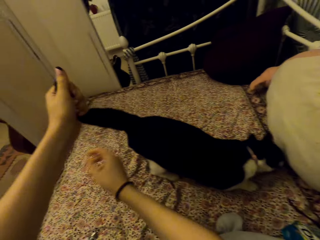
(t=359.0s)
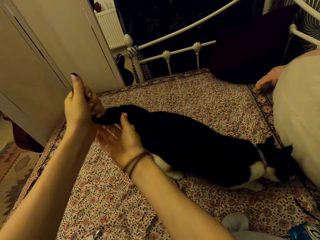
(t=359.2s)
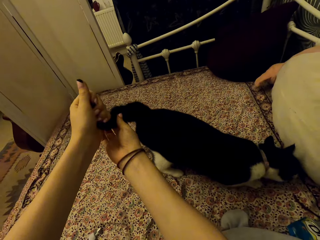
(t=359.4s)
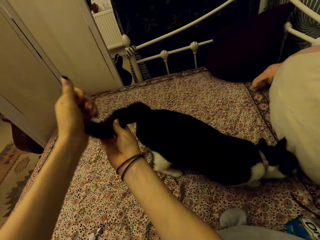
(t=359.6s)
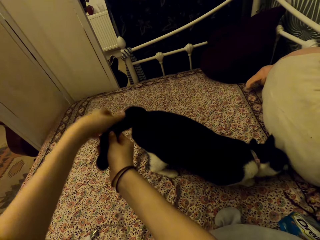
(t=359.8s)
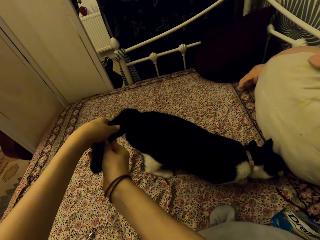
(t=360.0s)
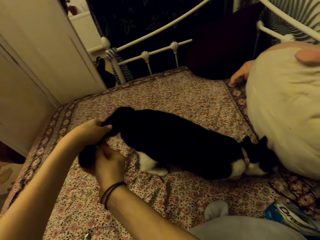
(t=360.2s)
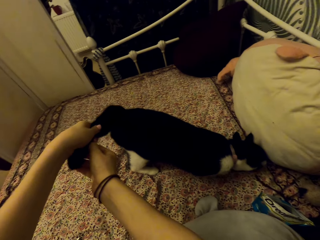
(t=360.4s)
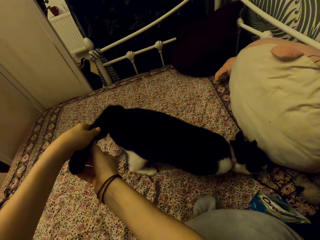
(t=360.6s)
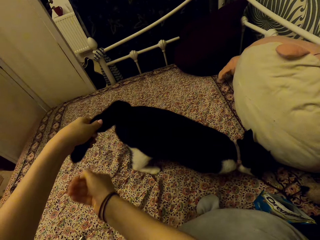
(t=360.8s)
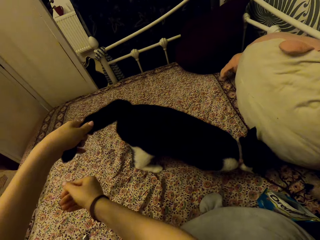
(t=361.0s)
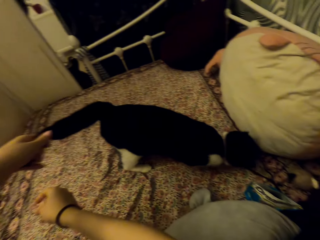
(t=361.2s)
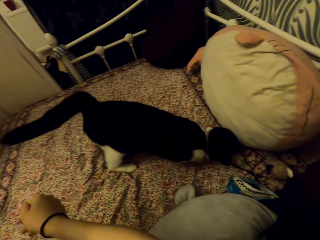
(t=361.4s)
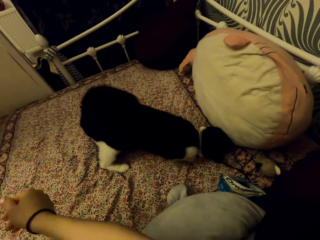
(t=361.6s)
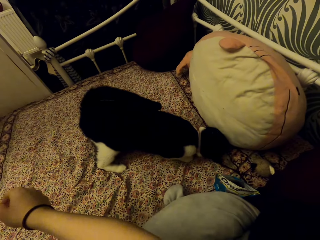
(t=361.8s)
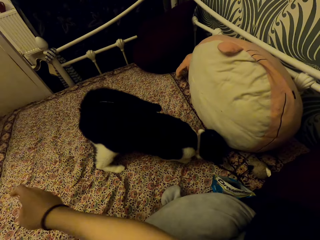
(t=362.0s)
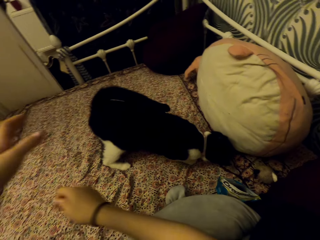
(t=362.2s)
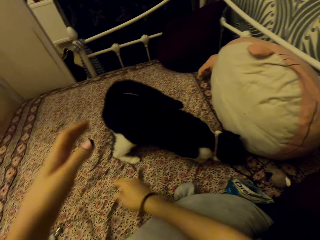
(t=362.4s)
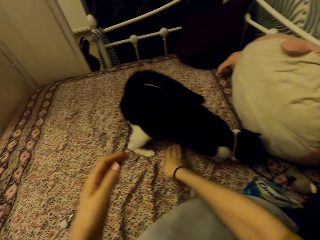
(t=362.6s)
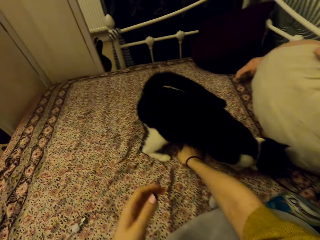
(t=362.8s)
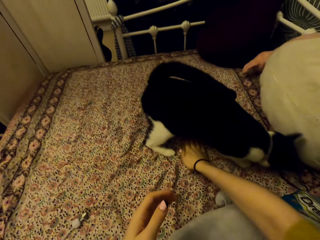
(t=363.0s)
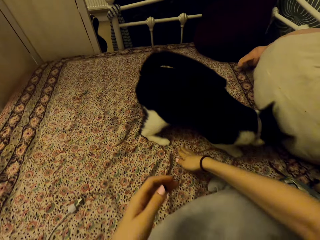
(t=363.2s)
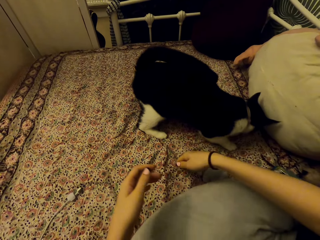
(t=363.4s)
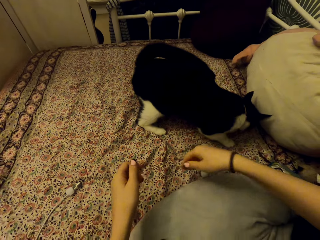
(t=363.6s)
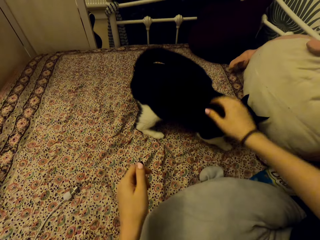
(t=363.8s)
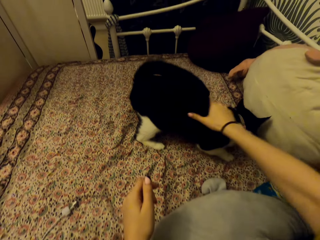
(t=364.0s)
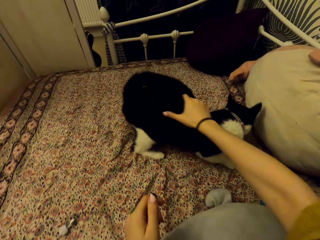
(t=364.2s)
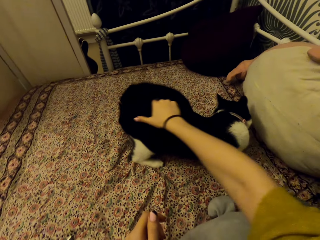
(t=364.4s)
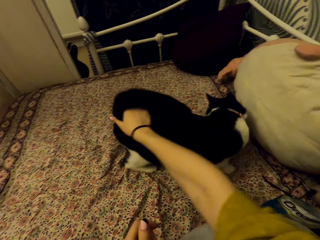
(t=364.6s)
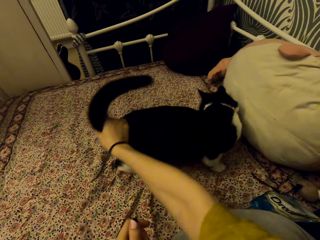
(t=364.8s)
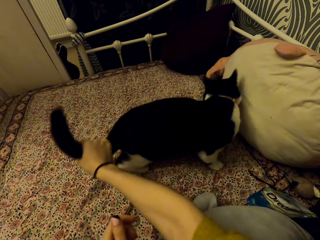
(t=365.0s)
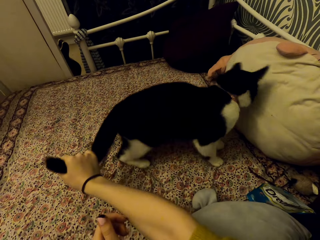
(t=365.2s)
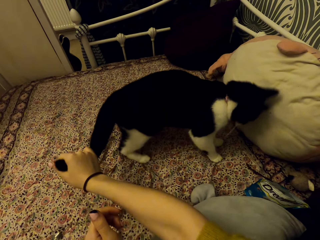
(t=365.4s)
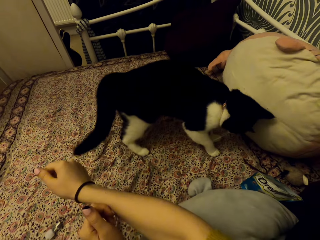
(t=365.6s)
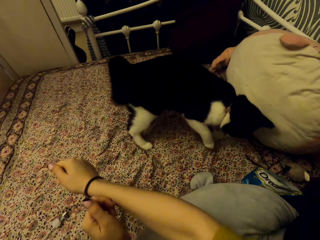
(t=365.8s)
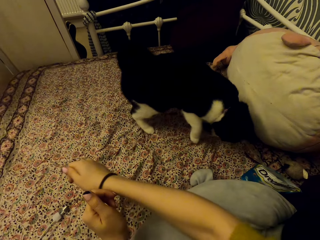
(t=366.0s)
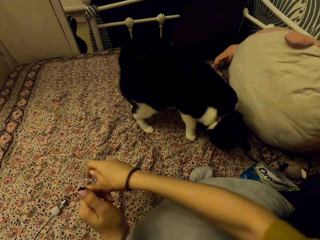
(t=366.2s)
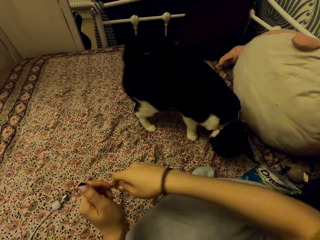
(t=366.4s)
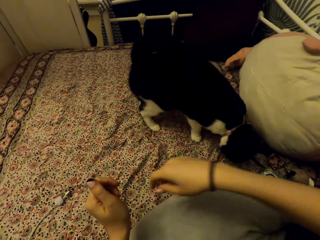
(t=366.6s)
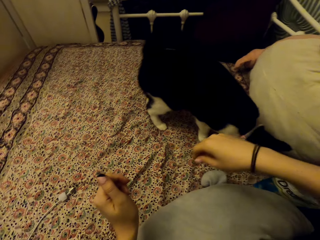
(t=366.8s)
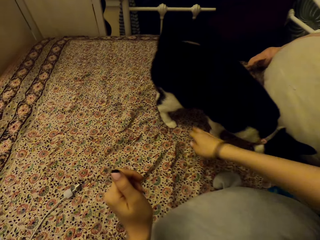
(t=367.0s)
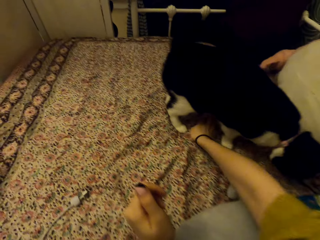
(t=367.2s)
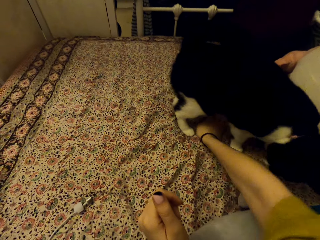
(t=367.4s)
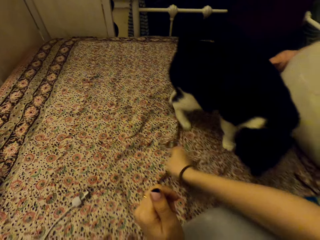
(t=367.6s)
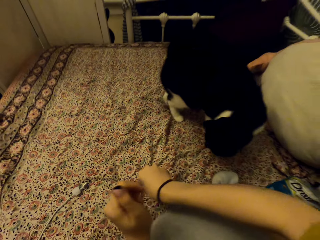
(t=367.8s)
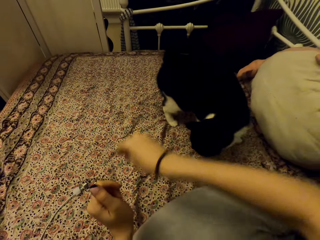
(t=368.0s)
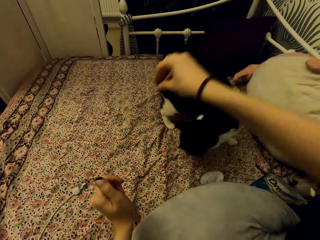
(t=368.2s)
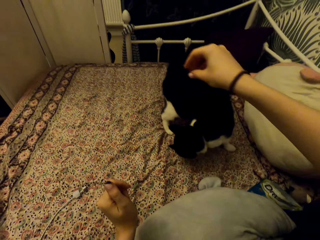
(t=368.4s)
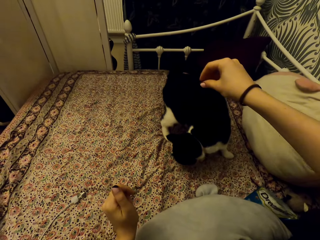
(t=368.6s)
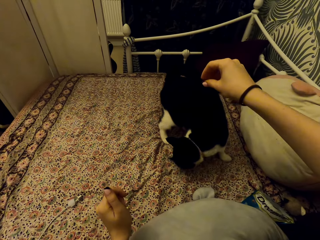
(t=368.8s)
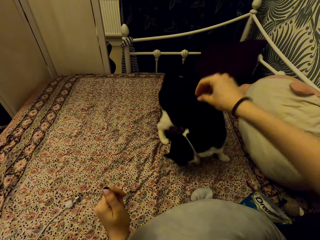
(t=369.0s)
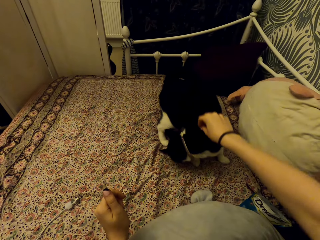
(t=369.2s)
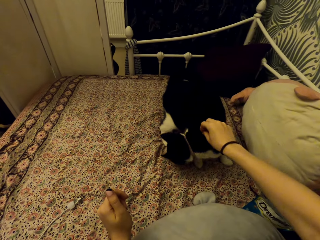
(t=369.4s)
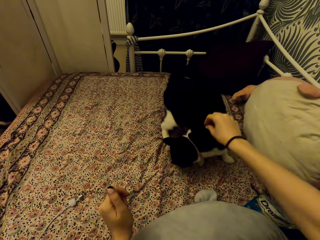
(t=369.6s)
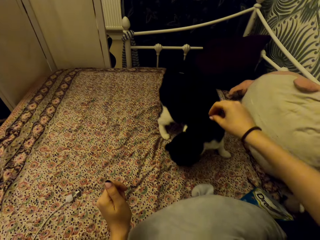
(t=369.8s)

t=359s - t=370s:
The camera wearer takes something off the cat. He wipes the bed with his hand. He holds the cat. He touches the cat. He takes something on the bed.

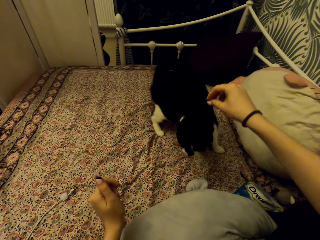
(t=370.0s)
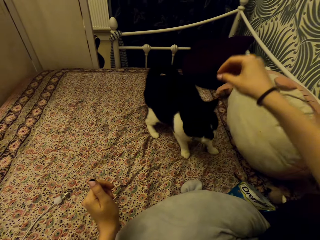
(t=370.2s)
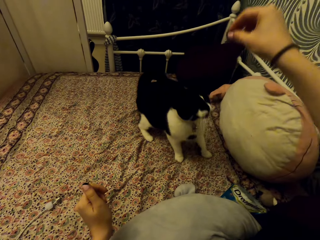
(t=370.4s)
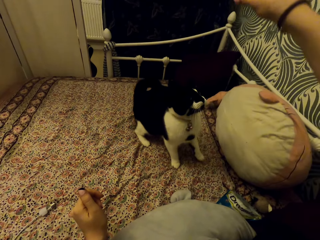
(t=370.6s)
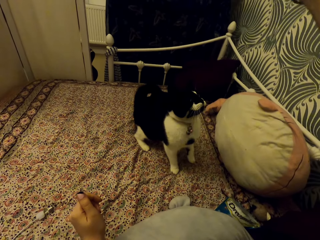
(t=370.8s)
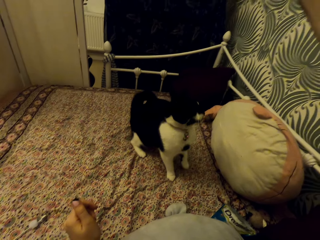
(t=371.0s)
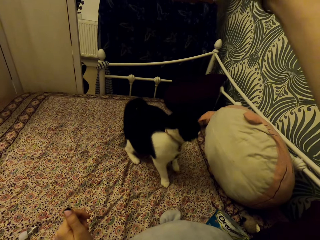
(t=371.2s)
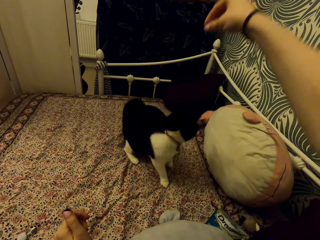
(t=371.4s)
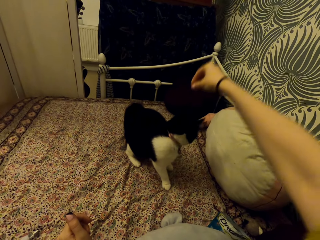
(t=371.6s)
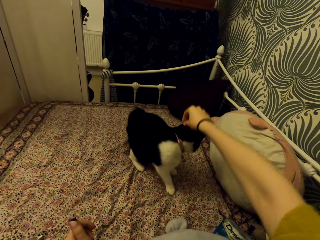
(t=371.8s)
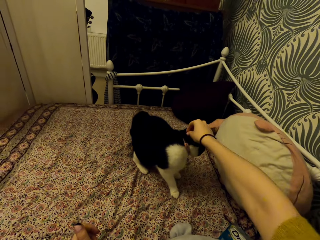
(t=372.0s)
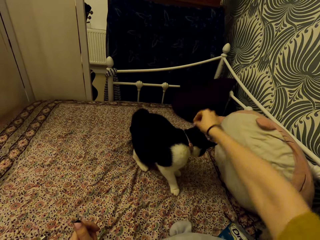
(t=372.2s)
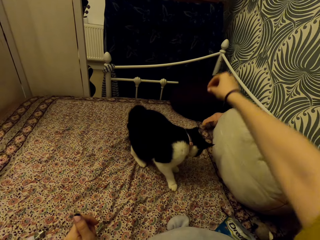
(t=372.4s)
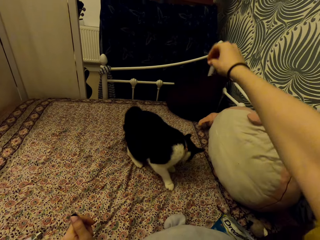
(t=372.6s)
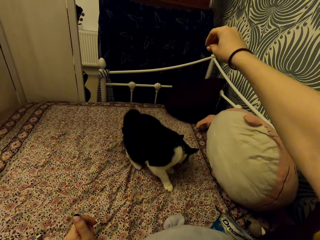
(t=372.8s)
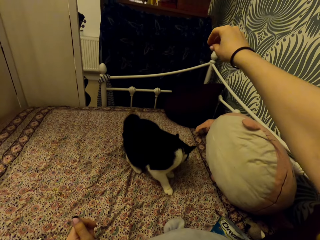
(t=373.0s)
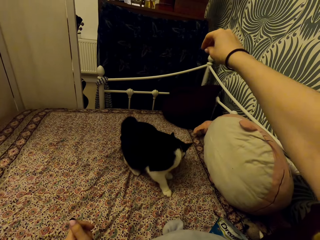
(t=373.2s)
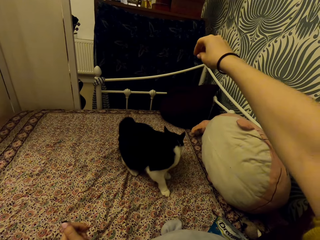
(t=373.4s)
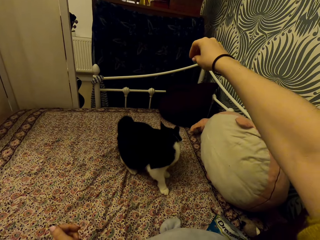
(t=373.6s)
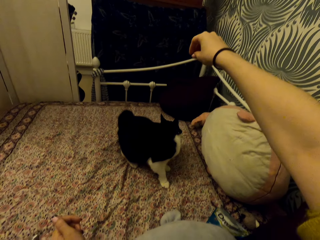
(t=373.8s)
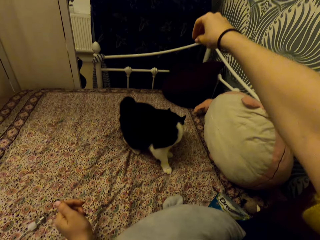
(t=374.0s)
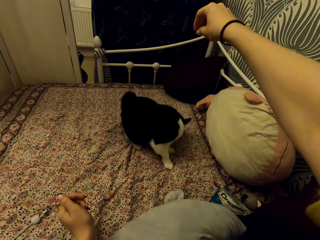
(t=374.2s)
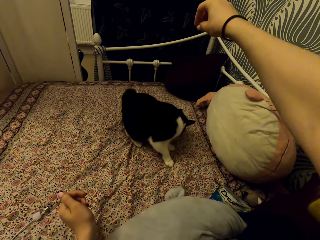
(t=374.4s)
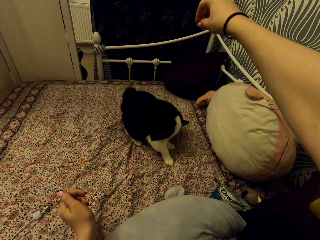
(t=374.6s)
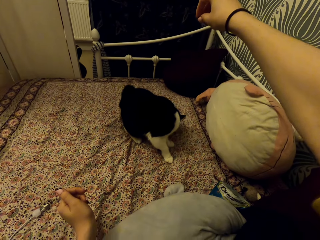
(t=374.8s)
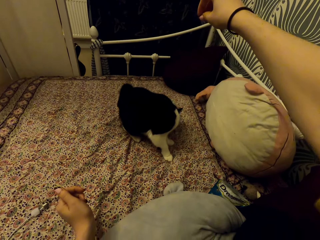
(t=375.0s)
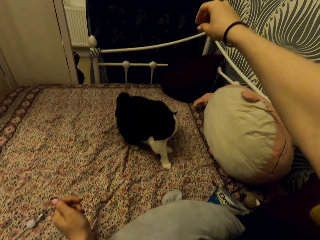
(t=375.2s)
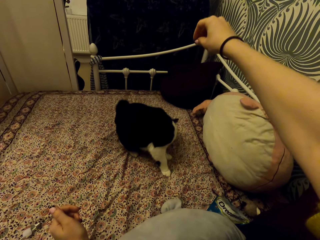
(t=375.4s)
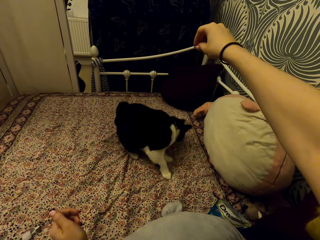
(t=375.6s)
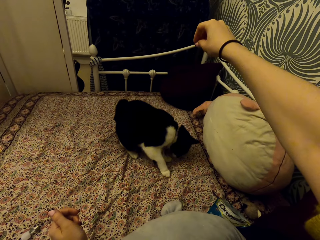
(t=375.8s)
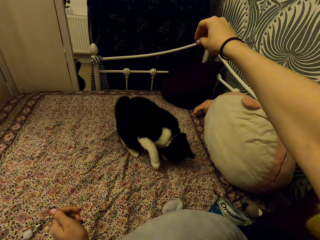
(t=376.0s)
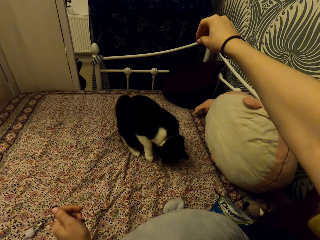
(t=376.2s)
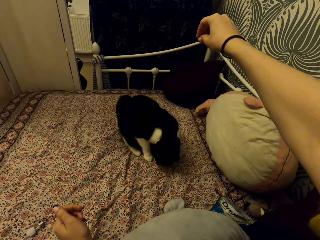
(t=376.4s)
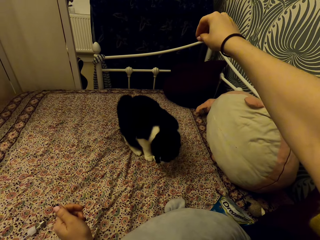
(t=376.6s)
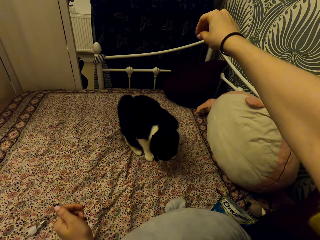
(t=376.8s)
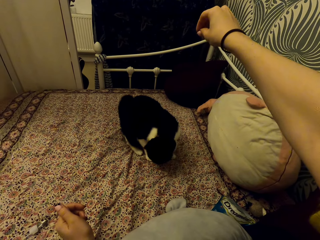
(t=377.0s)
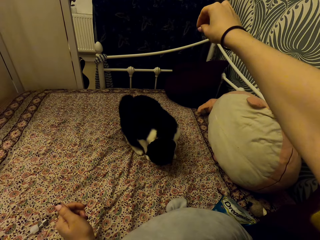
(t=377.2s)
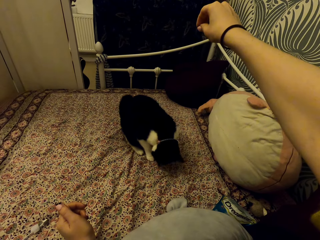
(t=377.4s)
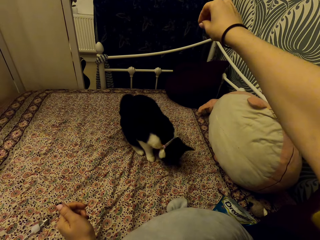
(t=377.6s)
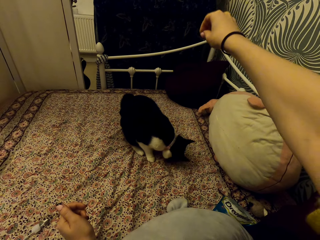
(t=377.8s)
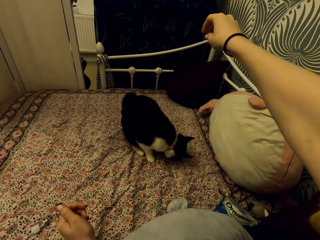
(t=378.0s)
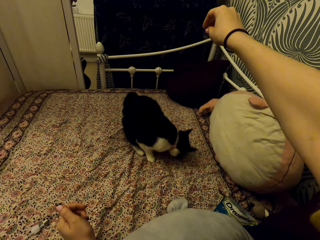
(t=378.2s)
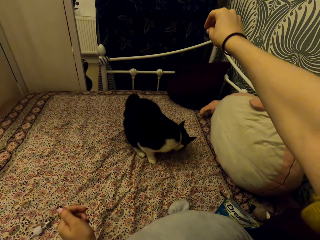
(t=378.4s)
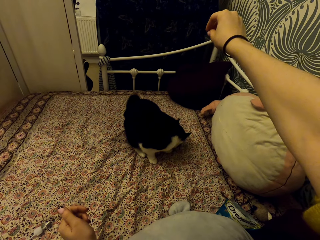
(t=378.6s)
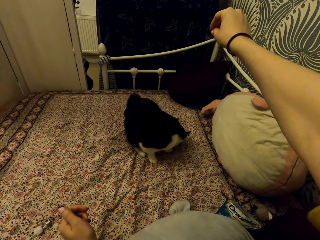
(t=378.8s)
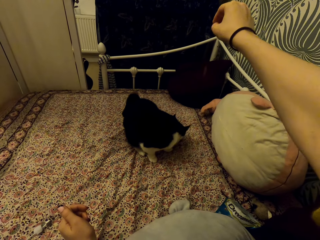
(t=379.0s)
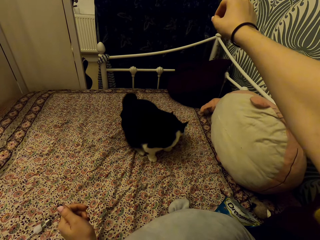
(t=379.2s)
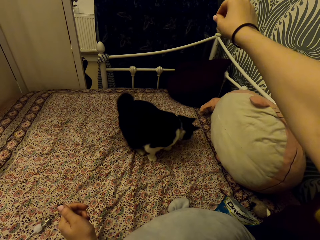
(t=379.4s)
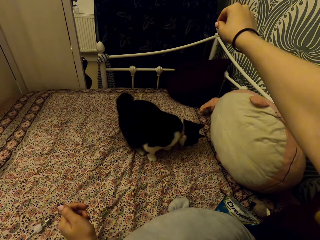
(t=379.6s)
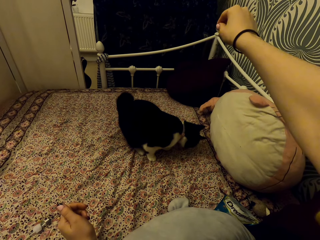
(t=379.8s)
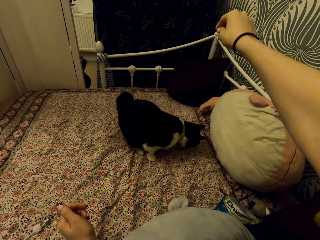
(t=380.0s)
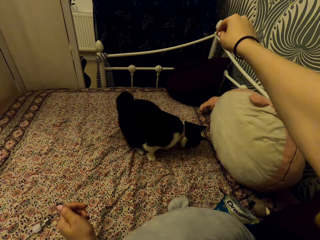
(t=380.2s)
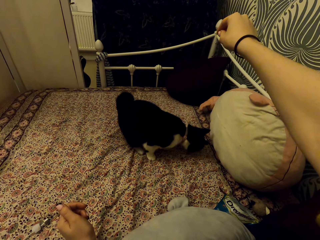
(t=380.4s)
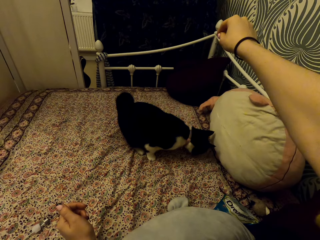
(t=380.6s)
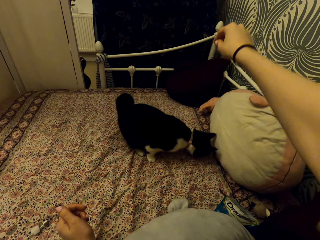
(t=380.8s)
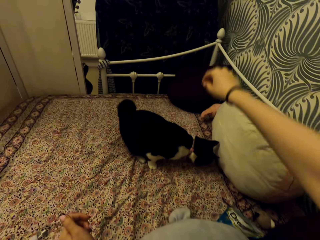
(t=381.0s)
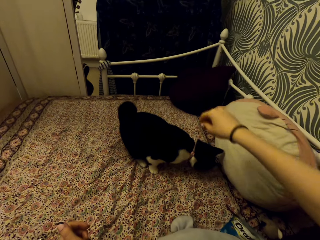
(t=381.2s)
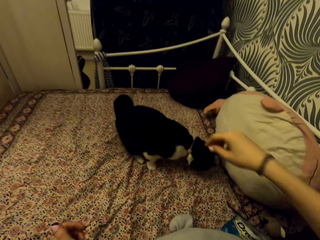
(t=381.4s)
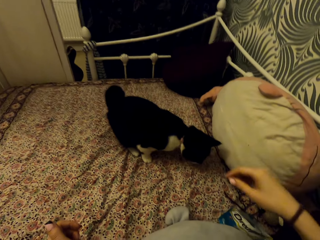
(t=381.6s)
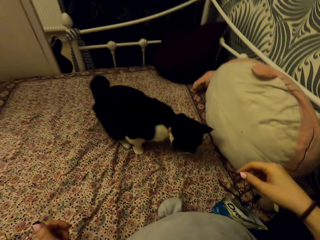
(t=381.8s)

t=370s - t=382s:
The camera wearer interacts with the cat. She raises her hand. She touches the cat. She raises her hand. She looks at the cat.
